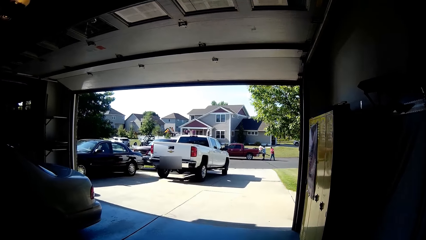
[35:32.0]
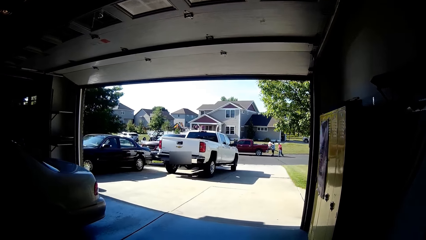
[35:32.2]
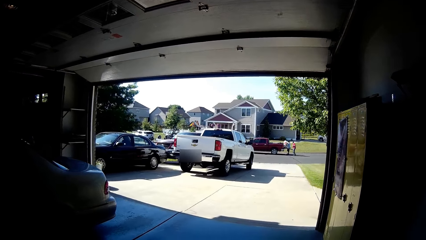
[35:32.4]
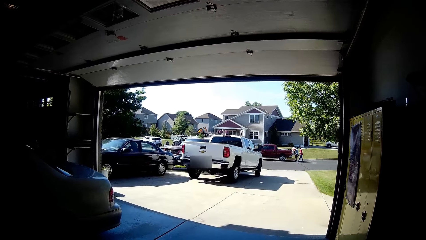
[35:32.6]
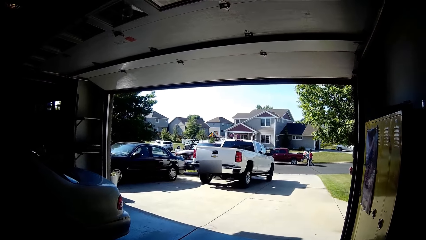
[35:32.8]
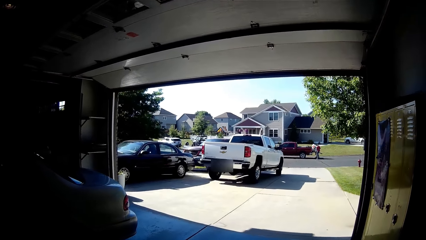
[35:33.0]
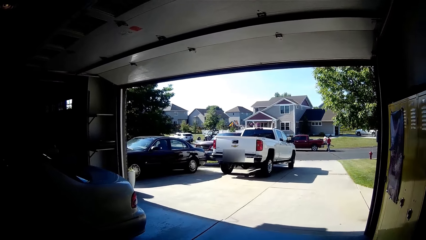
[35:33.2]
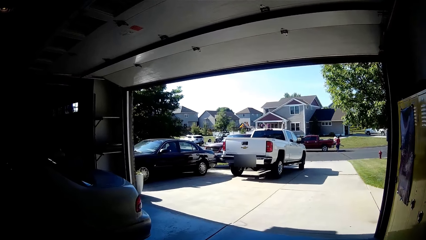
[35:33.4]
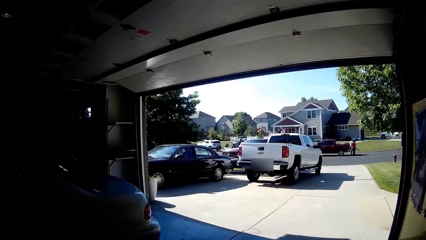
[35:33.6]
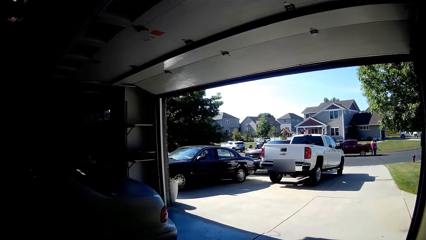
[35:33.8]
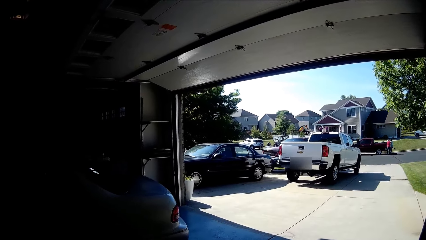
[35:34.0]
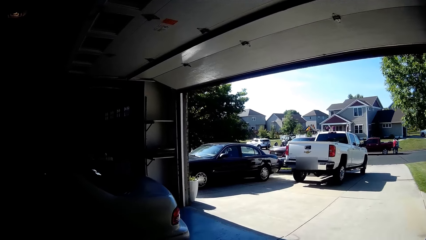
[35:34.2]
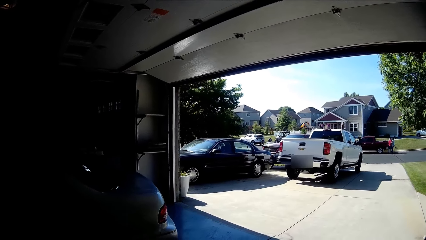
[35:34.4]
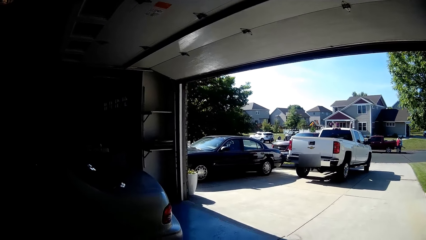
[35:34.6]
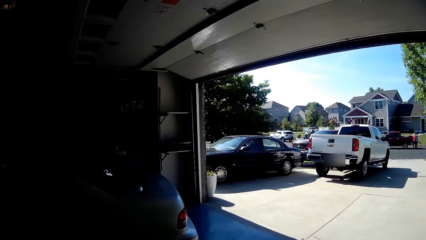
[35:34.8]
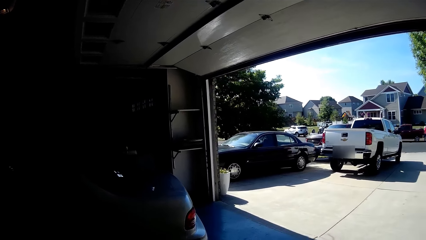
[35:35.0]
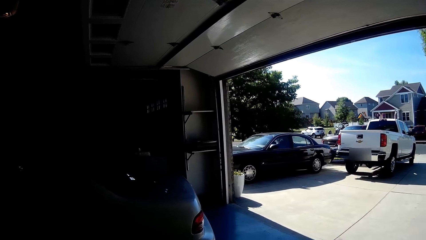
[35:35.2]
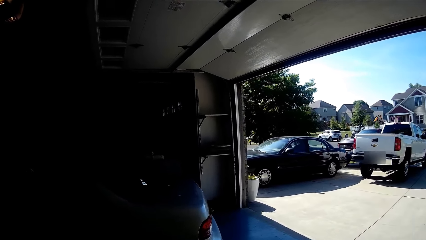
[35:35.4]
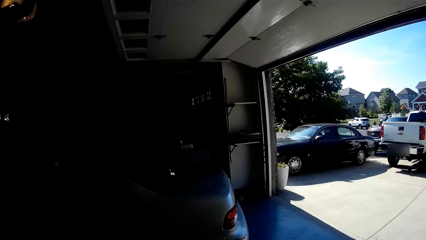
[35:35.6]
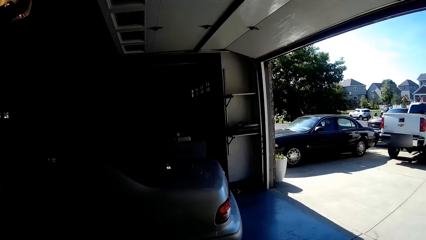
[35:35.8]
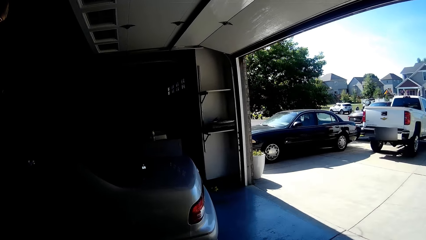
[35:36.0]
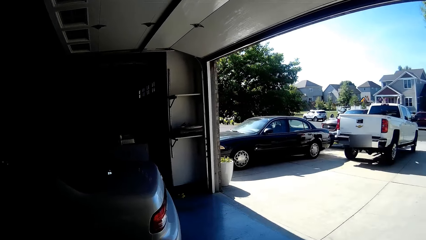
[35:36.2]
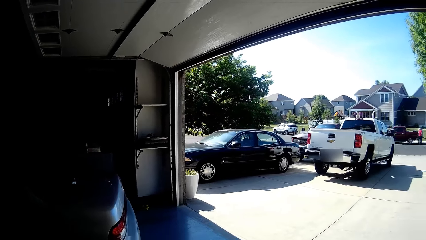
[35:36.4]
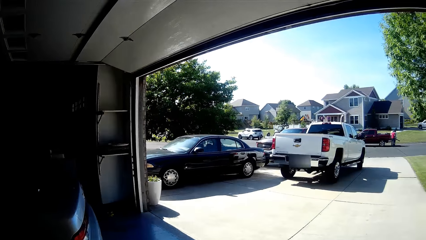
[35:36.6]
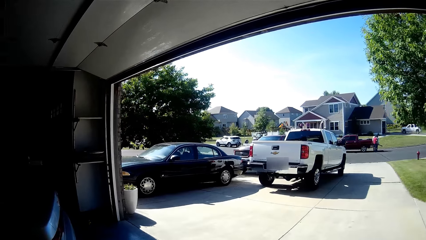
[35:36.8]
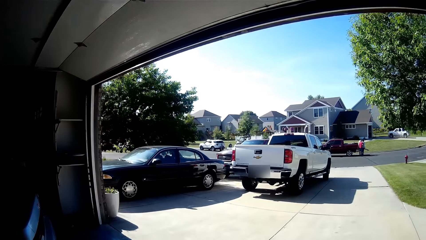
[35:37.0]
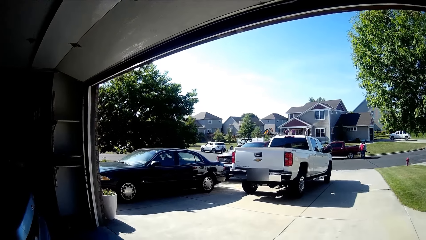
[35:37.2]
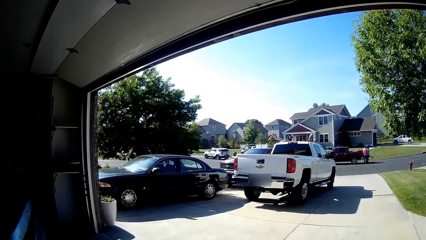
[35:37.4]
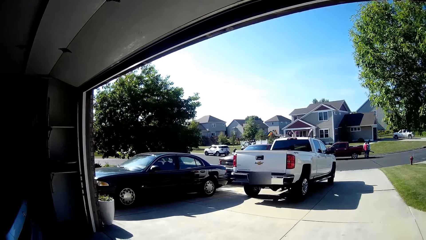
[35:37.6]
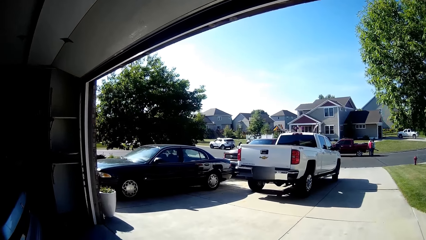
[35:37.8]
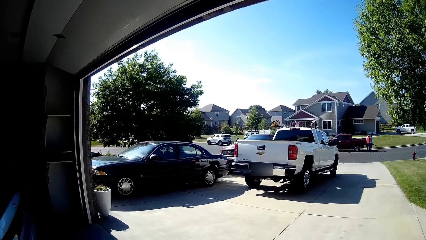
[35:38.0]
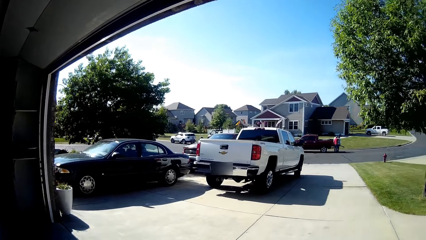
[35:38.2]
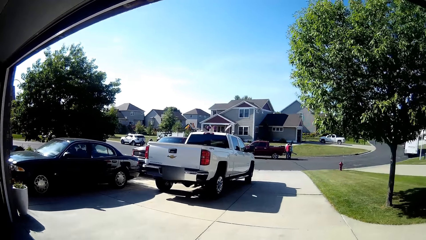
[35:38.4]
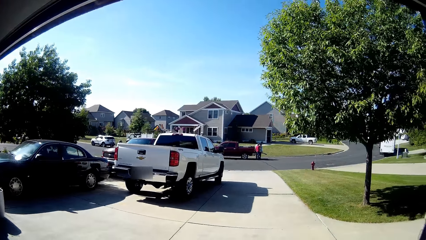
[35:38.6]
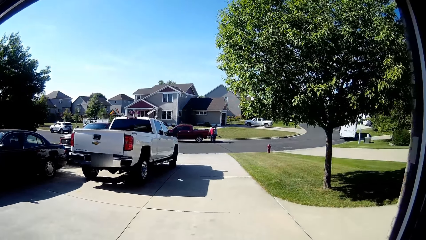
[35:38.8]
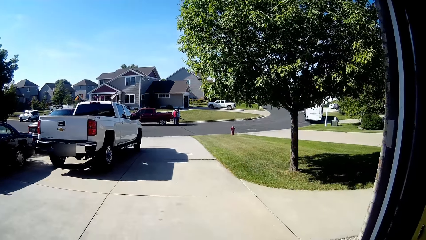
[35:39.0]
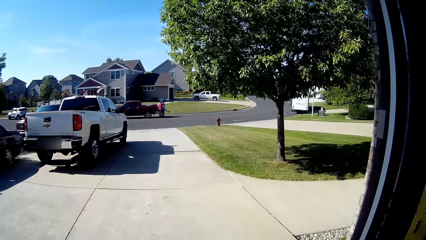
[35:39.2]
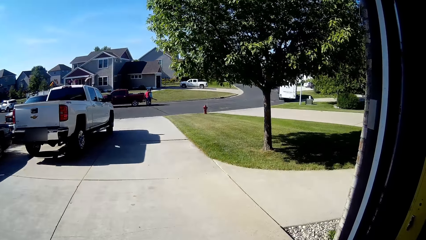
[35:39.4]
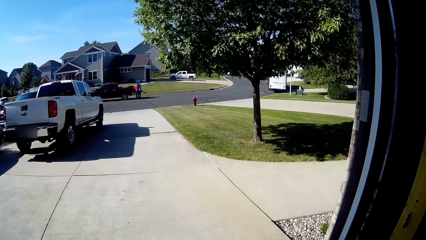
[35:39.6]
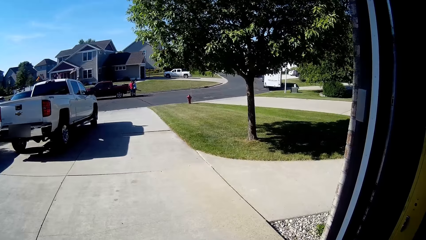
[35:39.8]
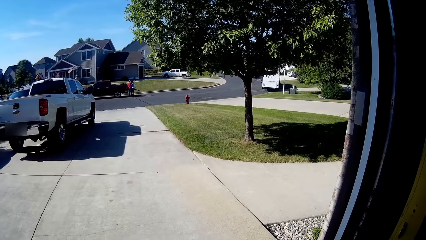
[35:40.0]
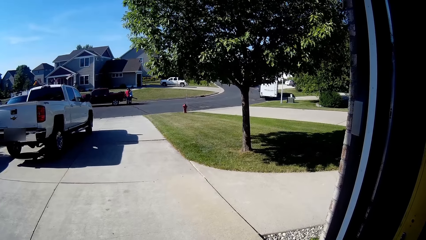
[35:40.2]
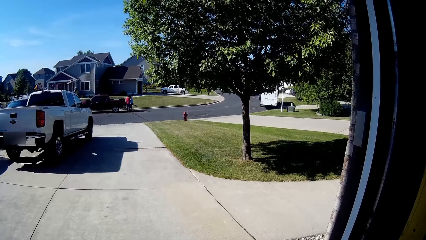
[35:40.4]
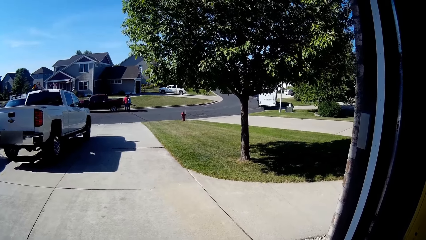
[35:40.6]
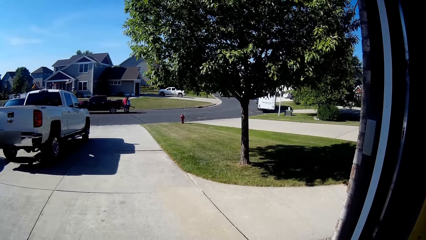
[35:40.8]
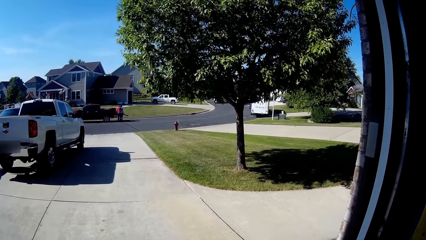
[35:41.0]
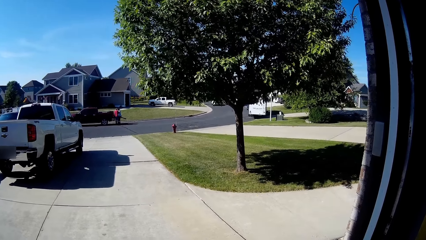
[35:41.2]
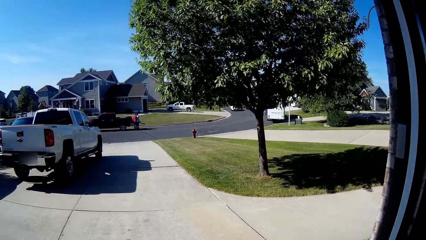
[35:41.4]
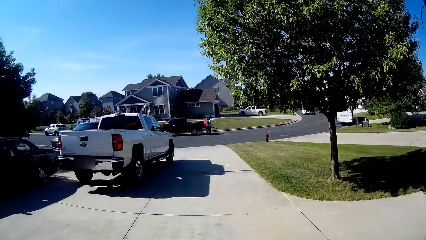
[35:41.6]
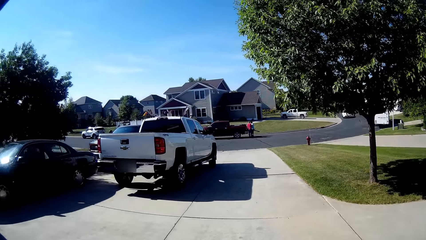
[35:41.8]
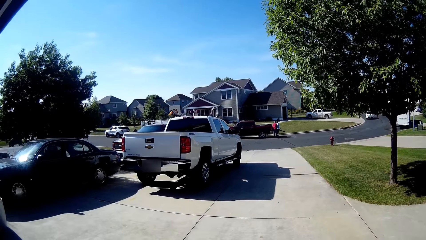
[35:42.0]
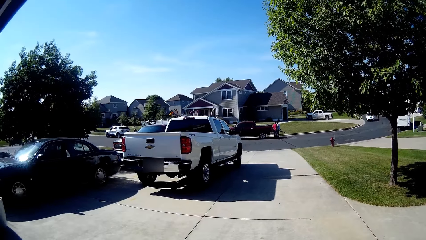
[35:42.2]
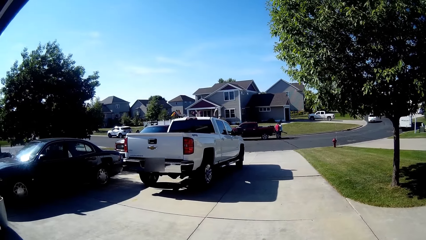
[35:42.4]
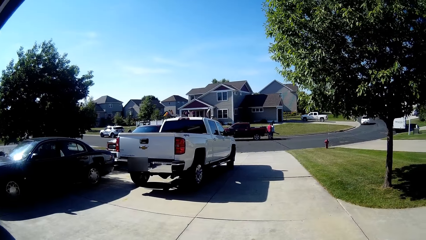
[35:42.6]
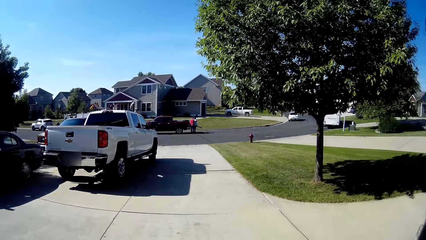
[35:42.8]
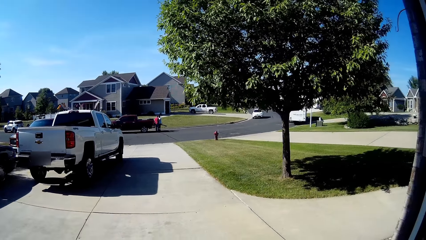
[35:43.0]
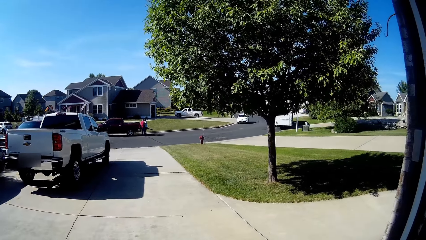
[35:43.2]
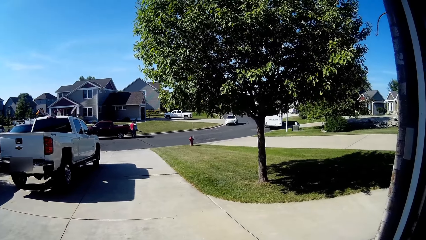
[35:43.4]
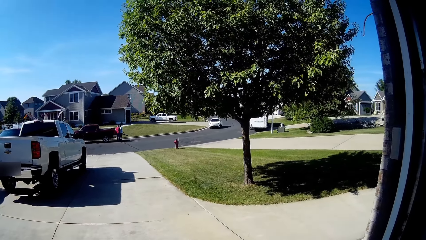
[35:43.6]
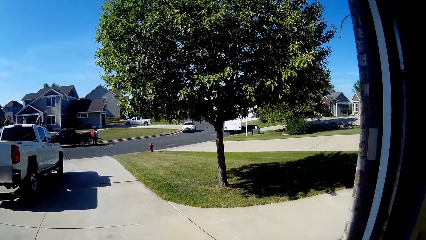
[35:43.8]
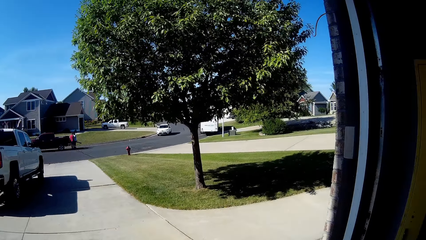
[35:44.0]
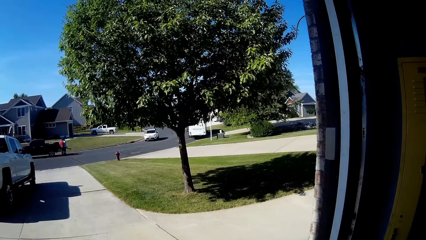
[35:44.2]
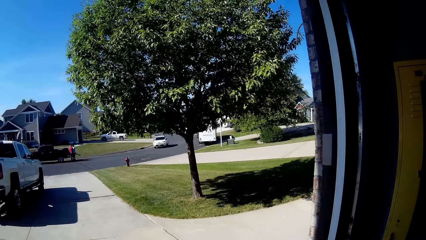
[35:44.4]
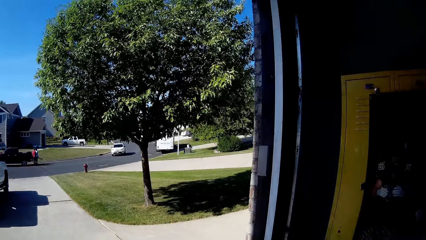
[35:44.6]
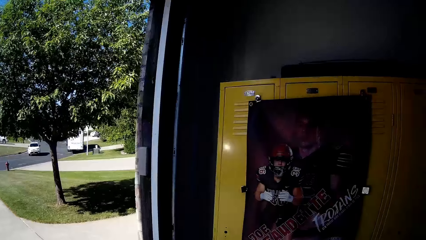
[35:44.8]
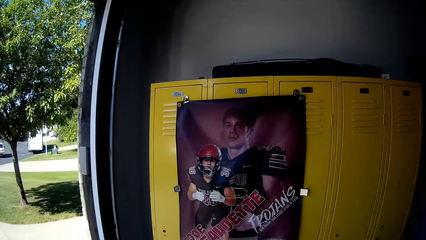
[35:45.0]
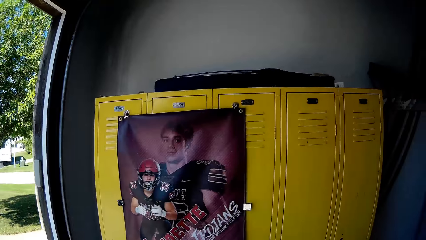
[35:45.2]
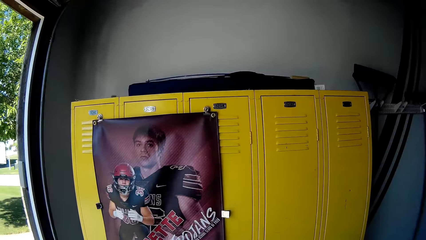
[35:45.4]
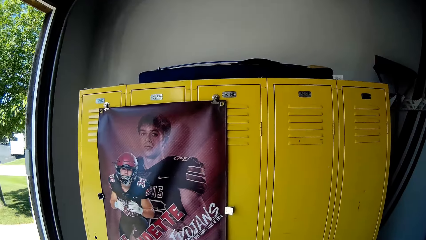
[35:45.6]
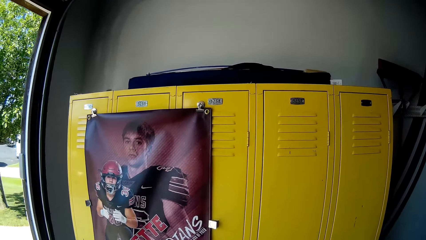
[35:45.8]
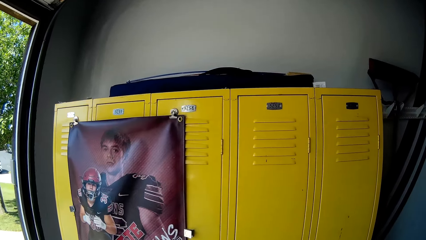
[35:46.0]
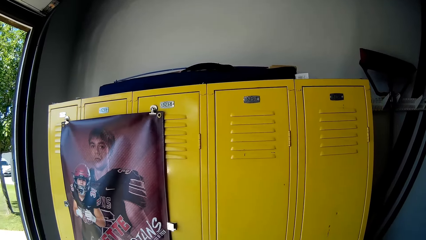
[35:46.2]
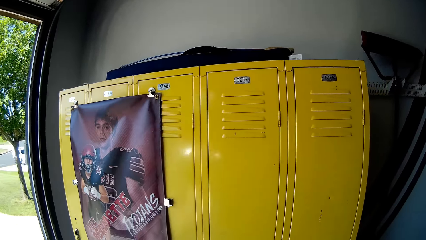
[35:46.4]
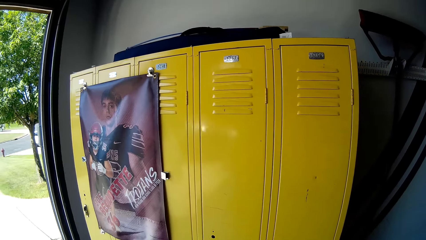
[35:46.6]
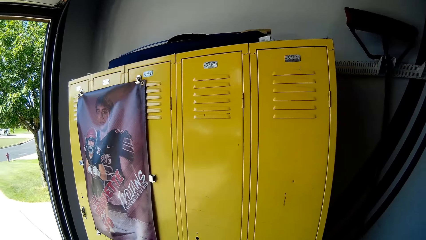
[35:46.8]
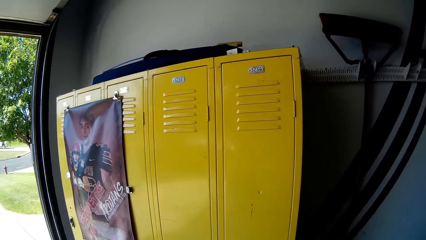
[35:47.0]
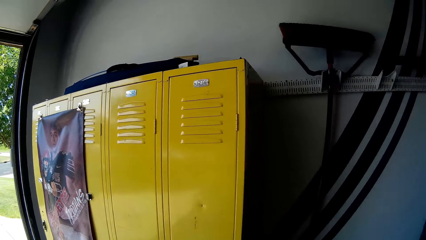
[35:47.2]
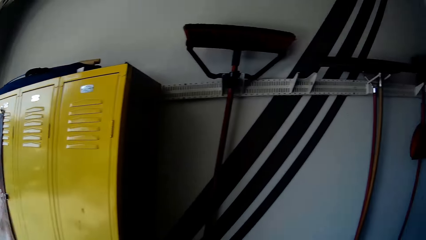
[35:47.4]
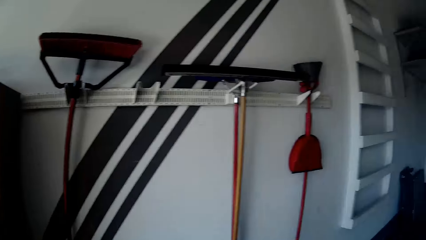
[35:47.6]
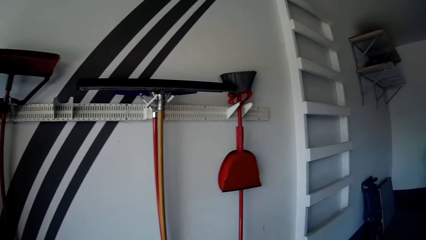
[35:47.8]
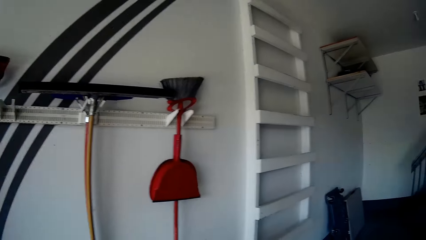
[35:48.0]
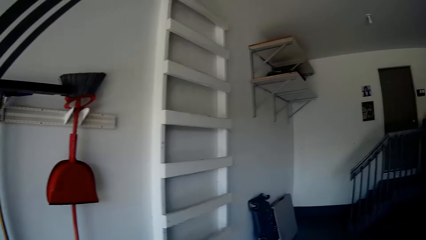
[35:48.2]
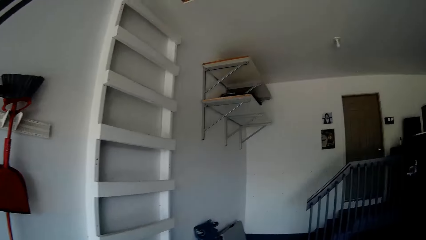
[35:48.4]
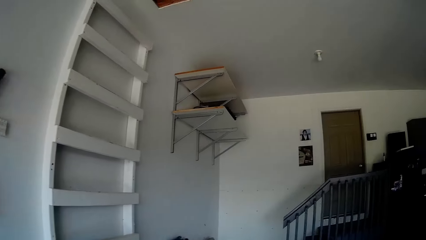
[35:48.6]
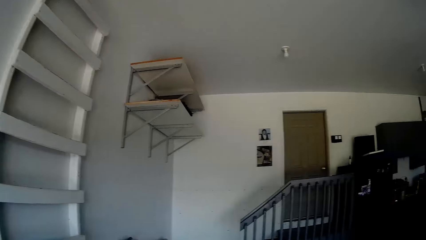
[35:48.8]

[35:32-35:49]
The camera wearer looks outside.
